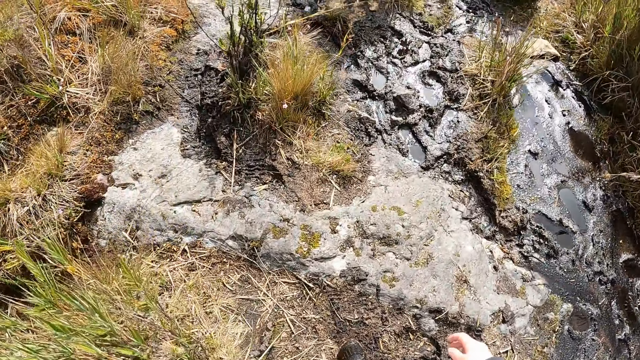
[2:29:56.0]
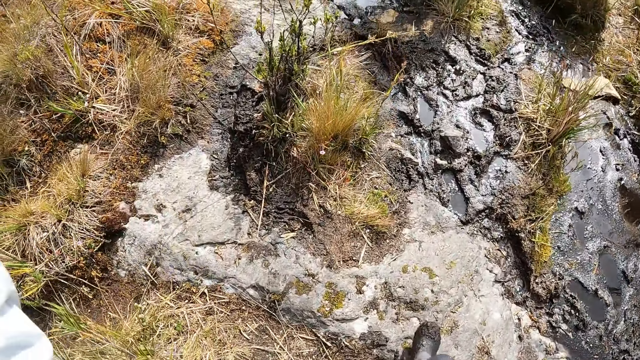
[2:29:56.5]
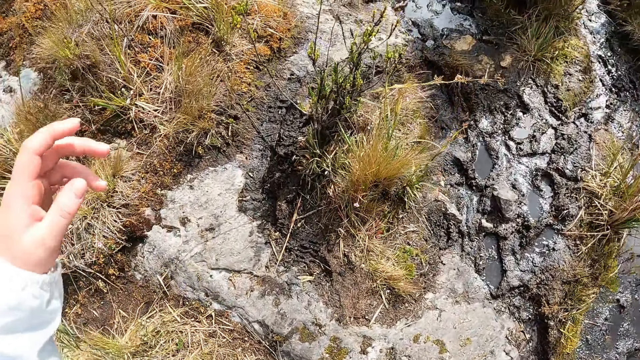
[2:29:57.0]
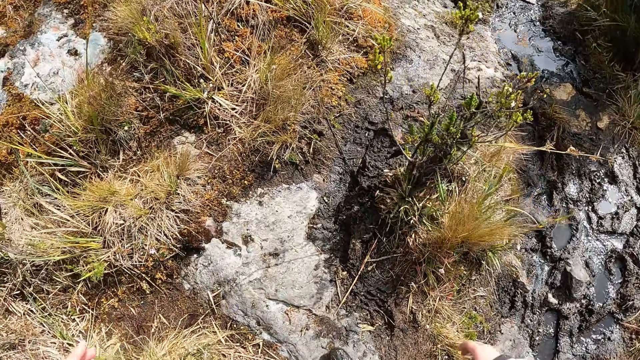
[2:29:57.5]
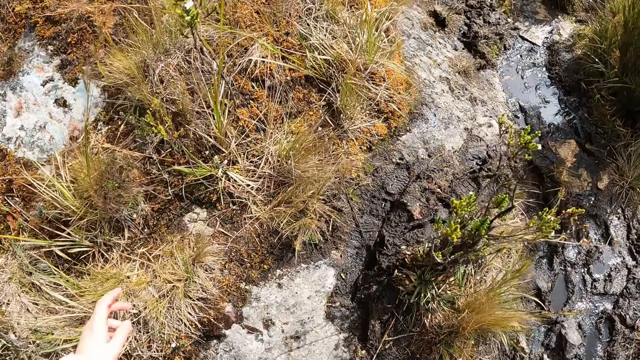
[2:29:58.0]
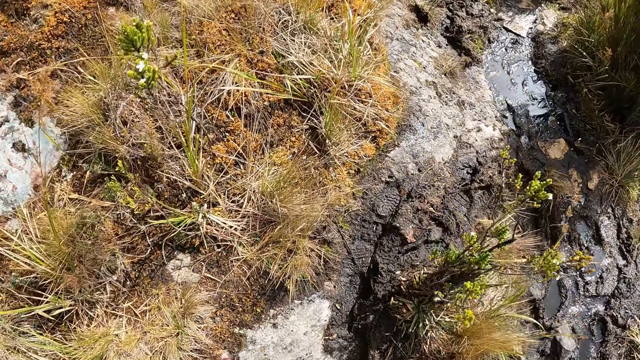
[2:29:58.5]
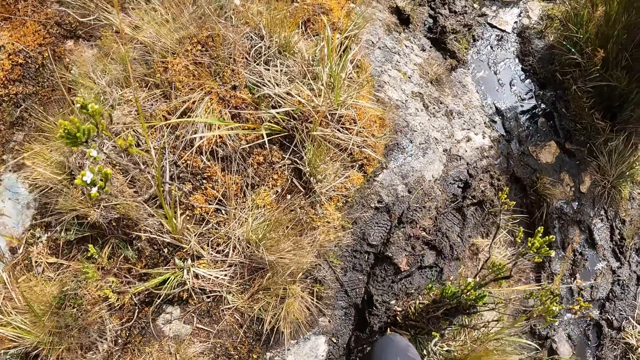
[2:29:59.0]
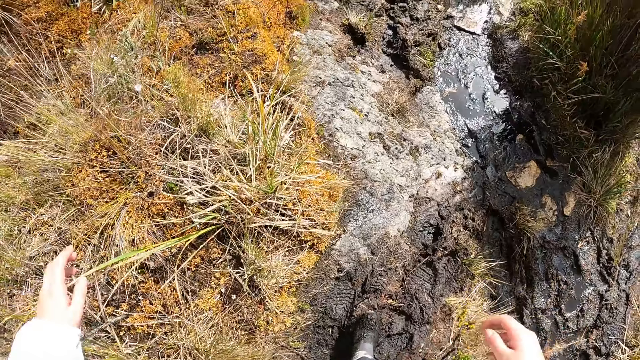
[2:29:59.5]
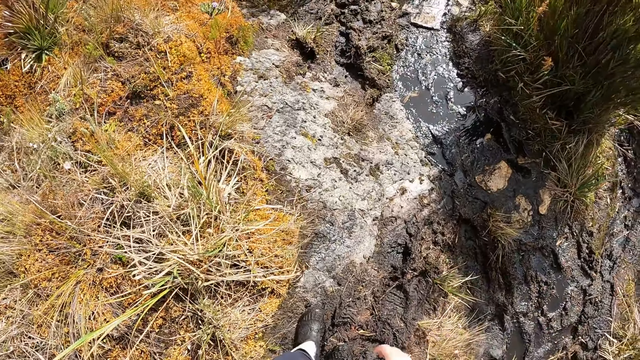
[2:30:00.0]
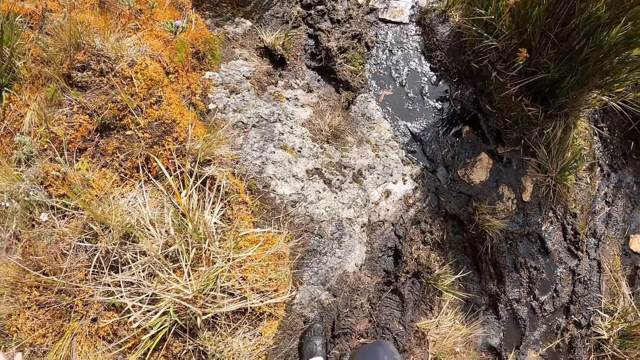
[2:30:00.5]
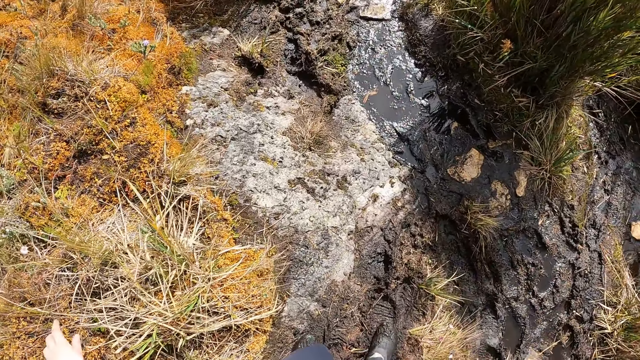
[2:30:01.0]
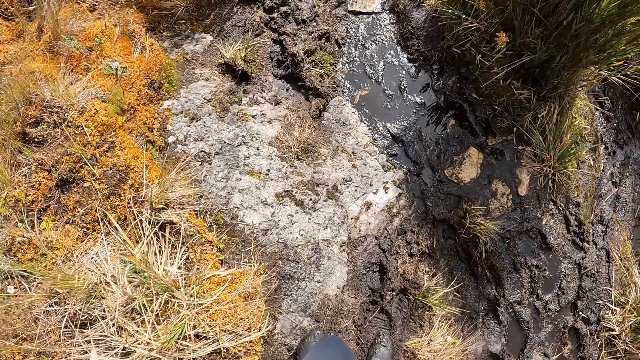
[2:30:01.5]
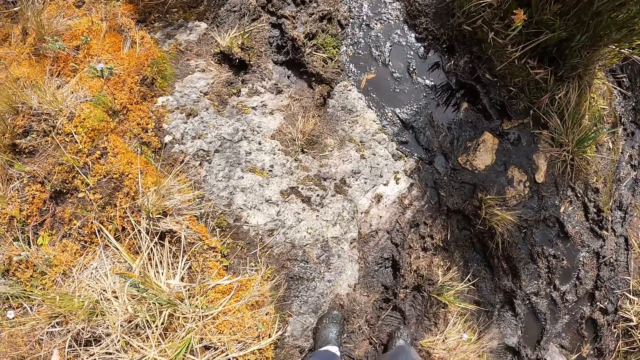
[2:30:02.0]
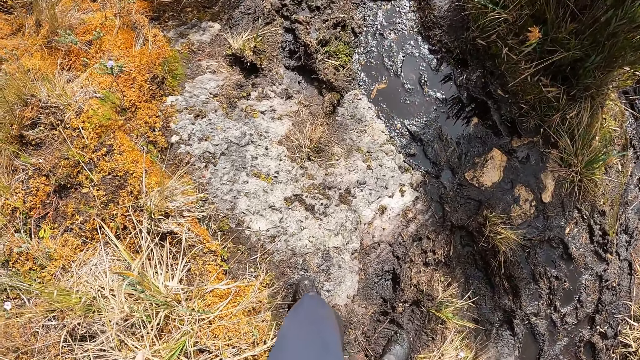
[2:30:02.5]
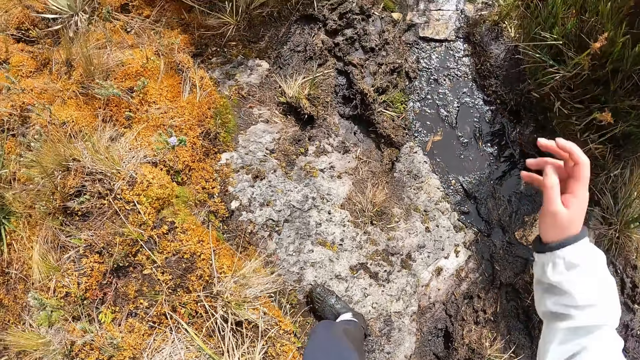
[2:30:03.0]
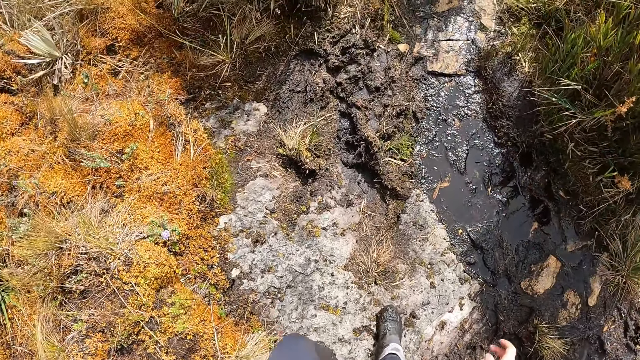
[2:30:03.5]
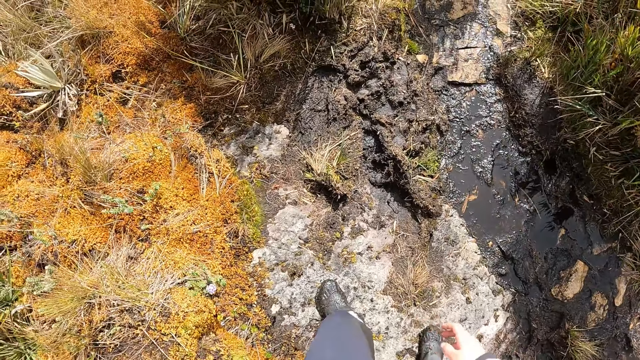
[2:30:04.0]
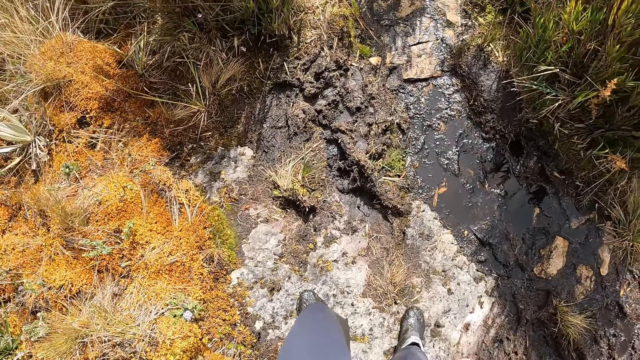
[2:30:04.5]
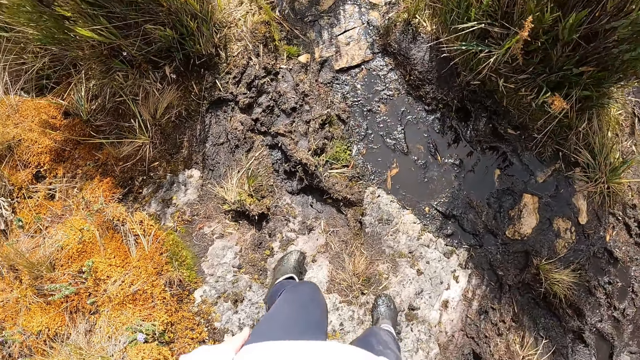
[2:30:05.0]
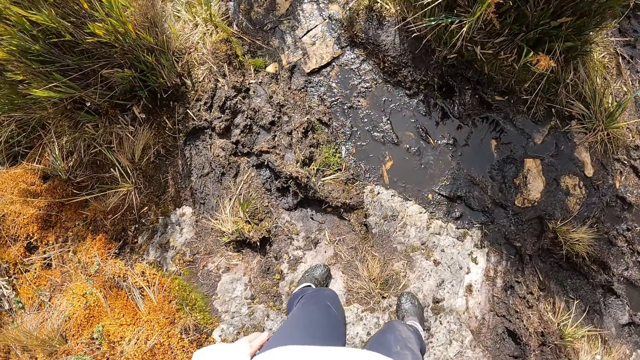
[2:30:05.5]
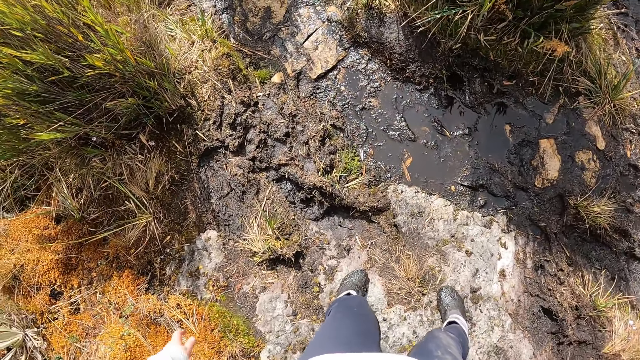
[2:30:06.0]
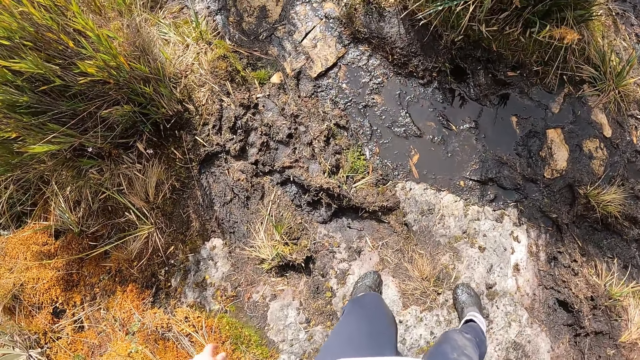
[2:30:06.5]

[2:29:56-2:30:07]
The camera wearer stares at the puddle of water. They ascend the hill.

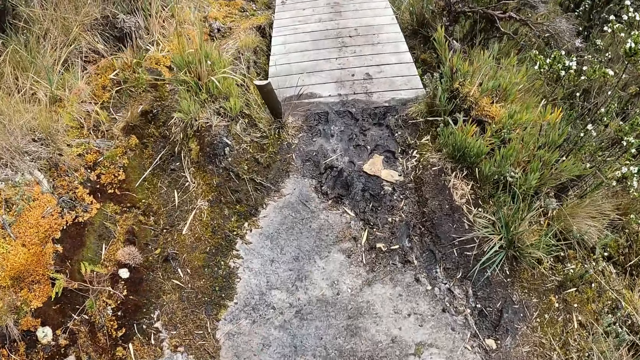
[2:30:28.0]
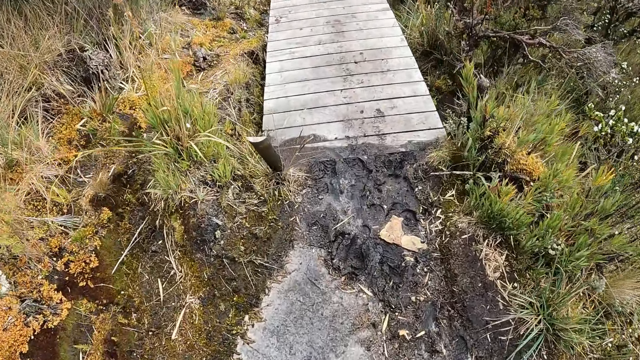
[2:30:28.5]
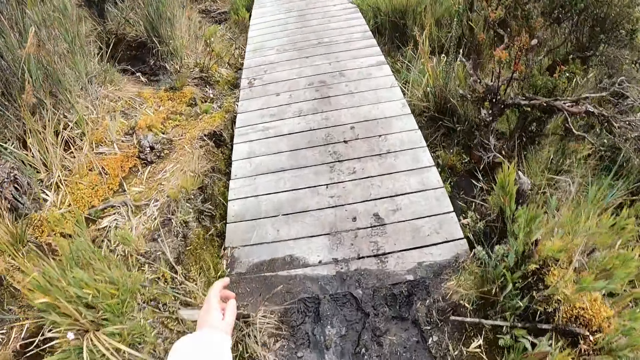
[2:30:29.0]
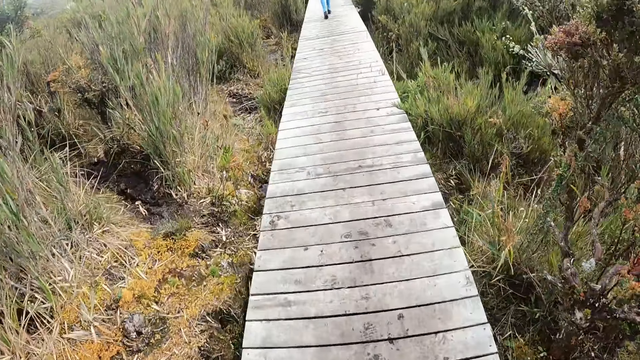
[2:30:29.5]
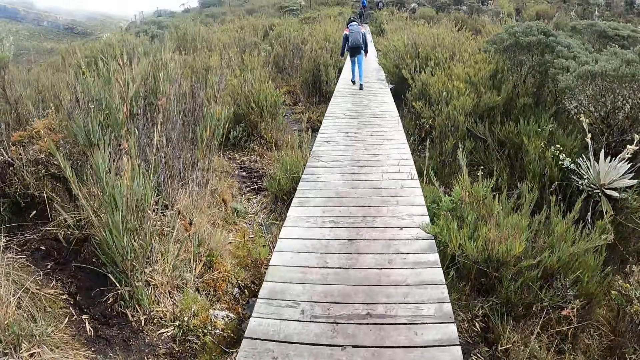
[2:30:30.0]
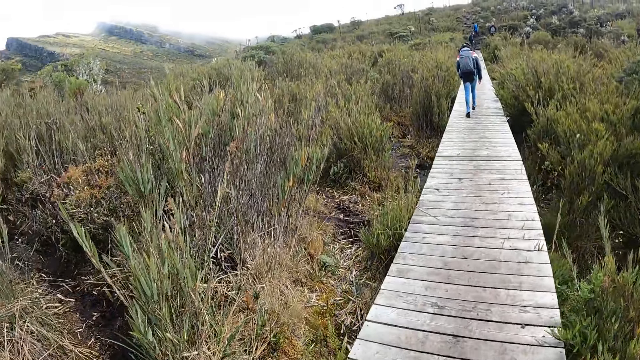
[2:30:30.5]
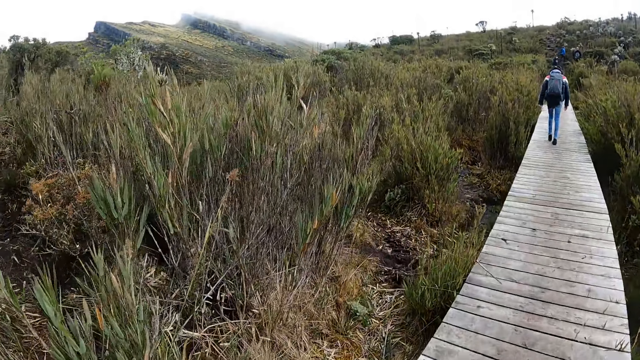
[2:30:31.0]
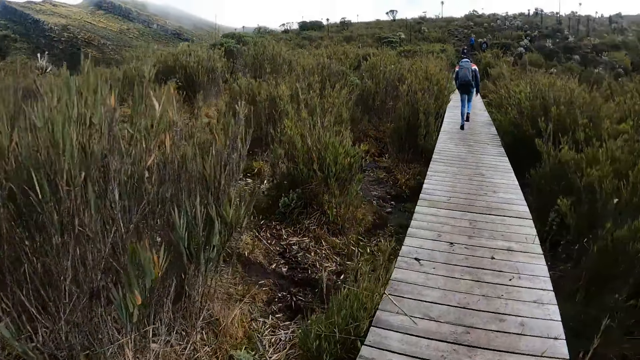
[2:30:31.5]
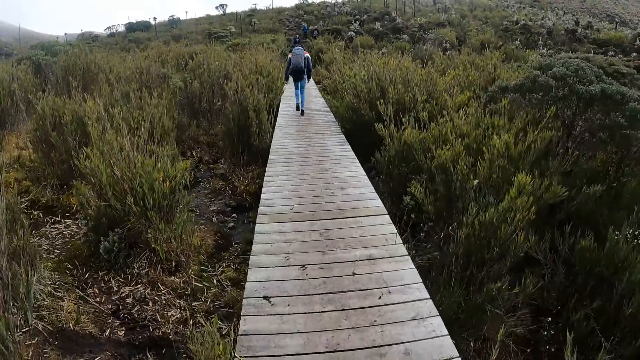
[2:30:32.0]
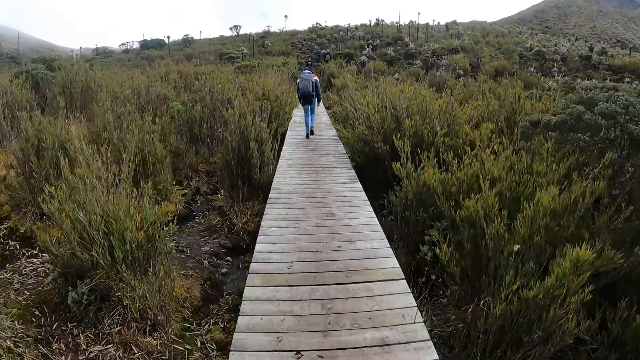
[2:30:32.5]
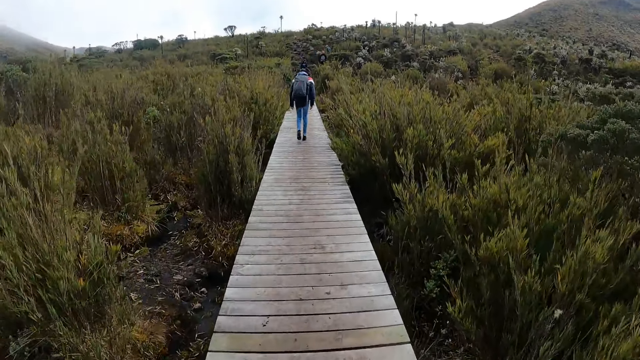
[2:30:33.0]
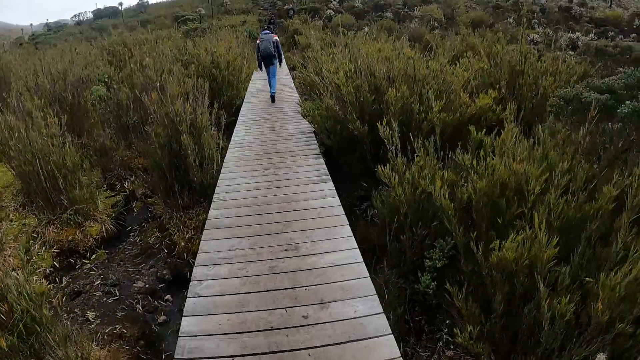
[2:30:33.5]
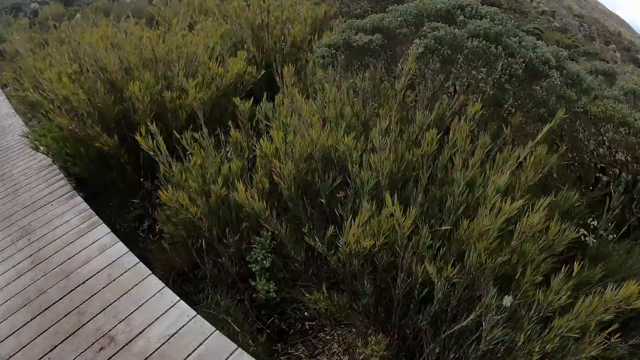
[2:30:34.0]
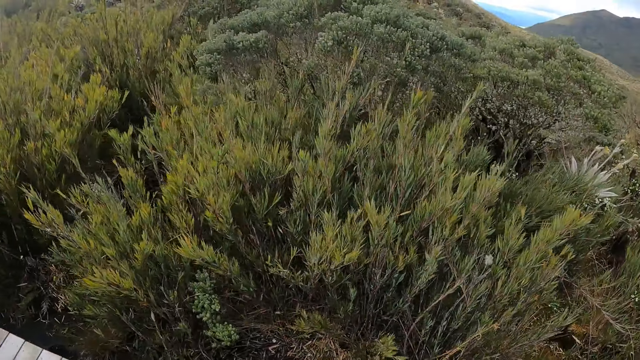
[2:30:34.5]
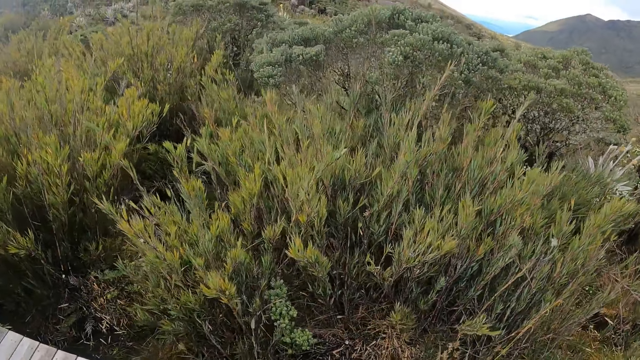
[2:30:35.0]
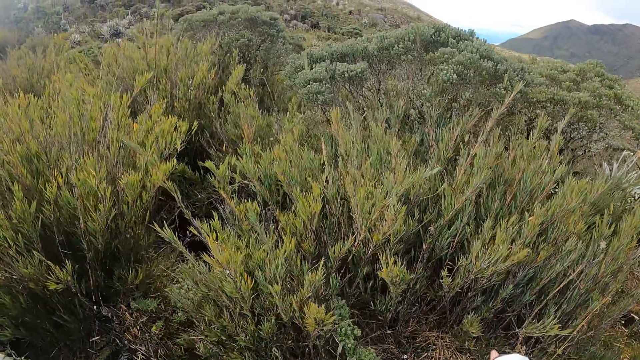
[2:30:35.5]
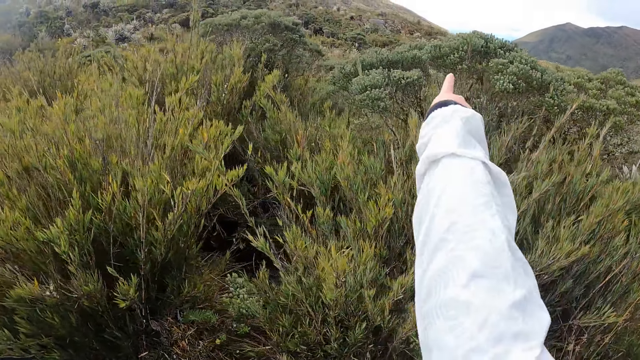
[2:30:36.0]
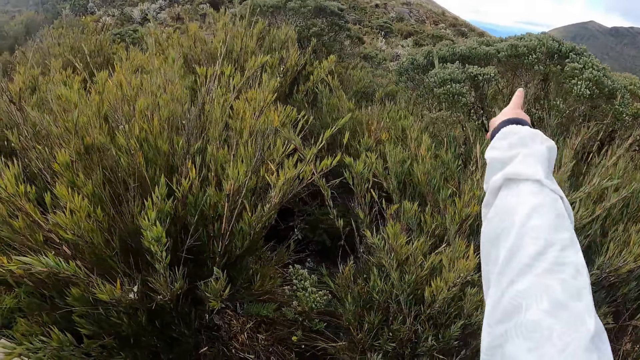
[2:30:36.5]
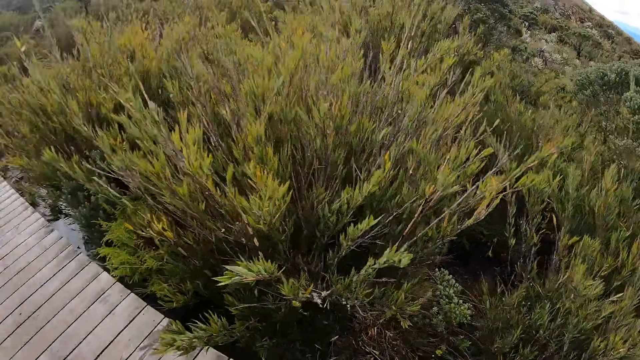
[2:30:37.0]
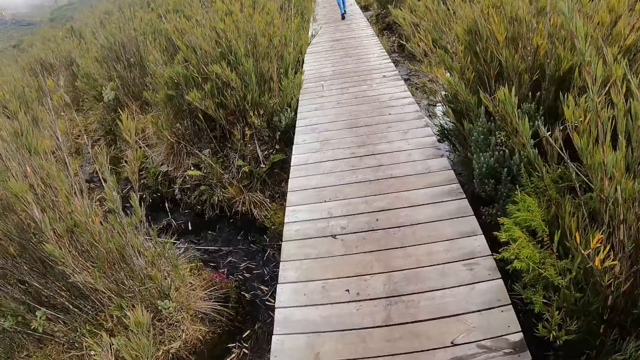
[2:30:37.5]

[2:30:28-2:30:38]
The camera wearer walks on the stepped pathway with the group of people. They point towards the hills. They ascend the hill.
